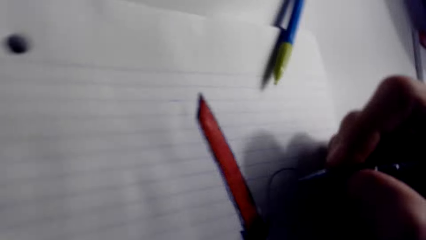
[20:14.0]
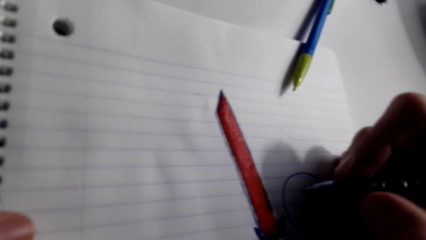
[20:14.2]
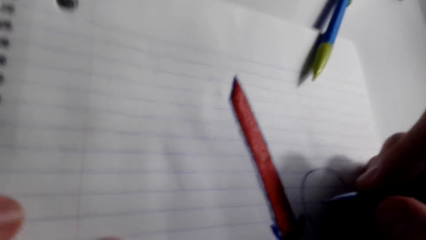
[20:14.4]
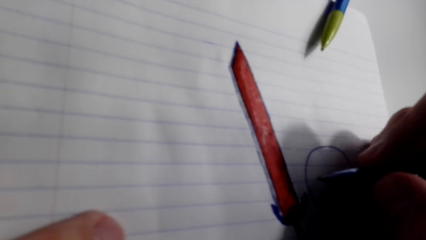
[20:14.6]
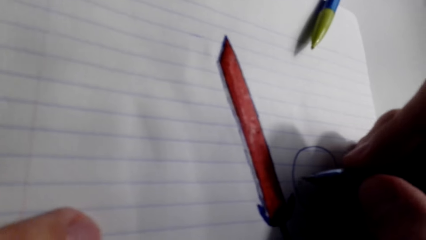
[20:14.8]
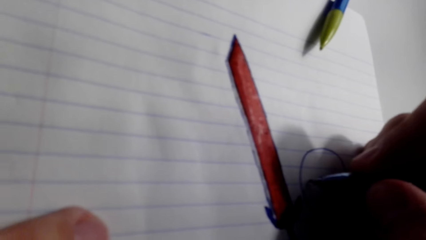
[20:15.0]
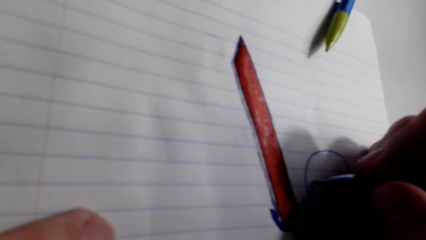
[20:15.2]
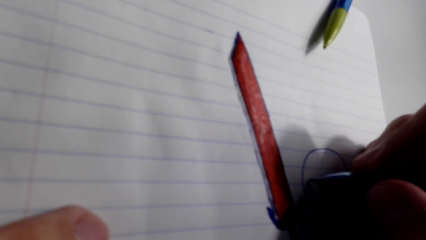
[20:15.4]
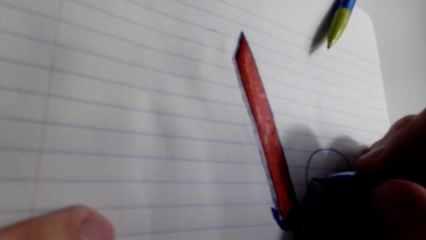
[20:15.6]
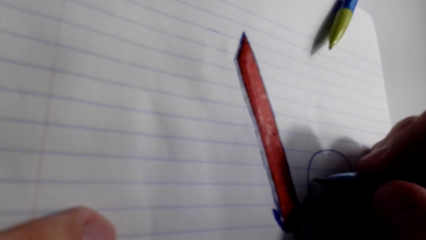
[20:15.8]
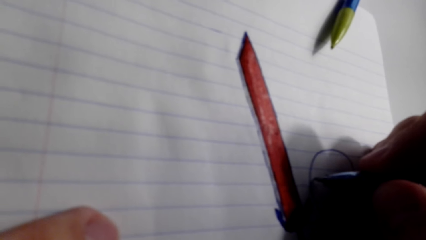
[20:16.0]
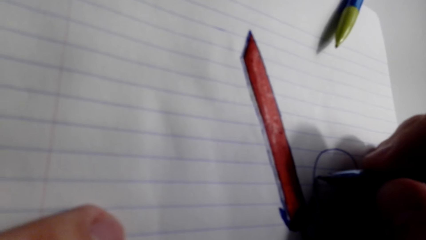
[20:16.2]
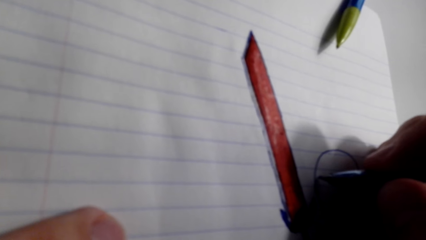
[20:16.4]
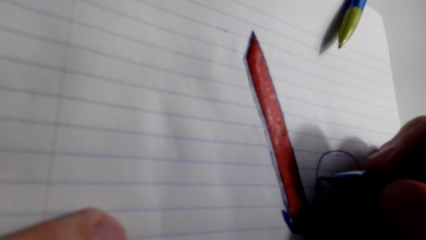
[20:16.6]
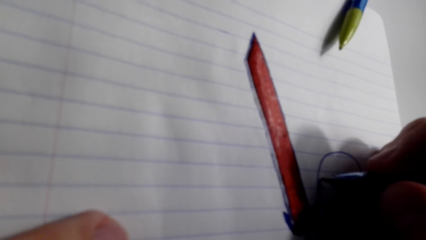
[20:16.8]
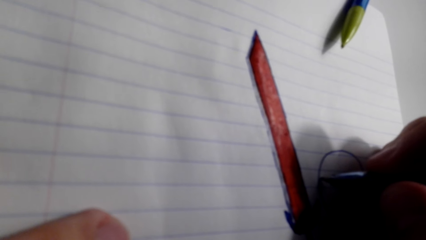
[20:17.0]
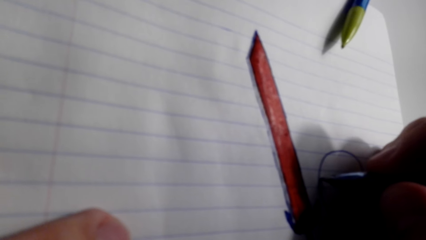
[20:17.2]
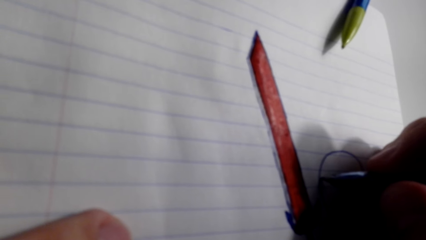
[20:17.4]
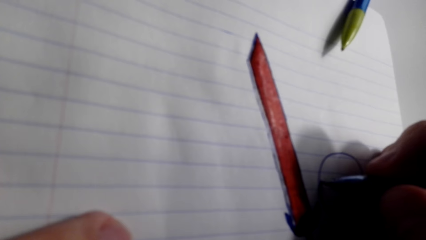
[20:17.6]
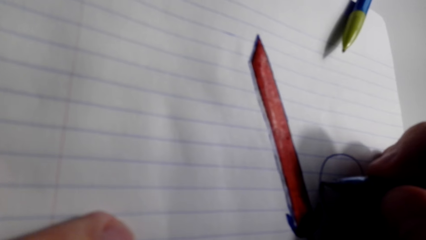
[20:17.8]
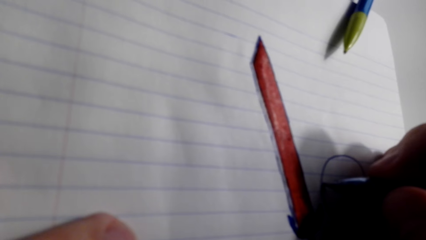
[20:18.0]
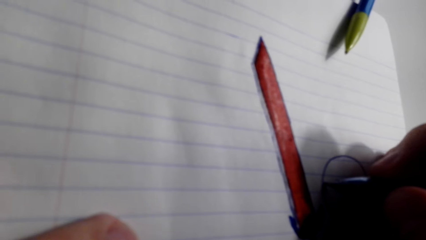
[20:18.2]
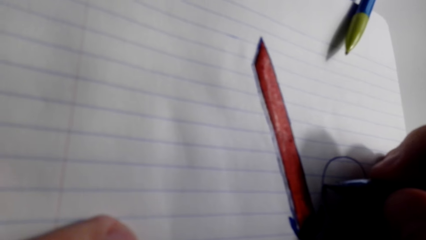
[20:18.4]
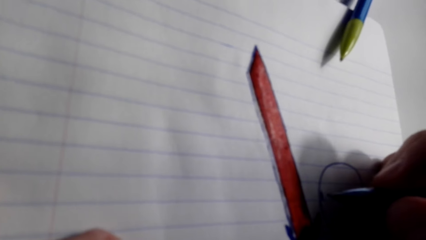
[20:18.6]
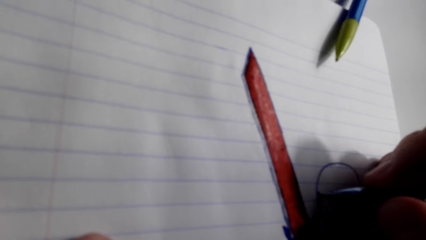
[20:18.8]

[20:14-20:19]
The camera wearer makes a sketch with the pen.

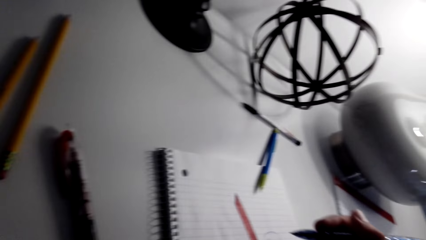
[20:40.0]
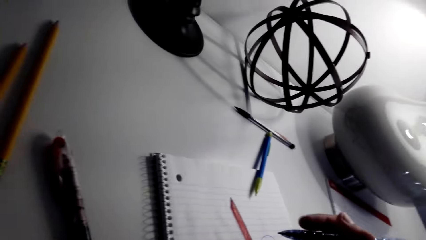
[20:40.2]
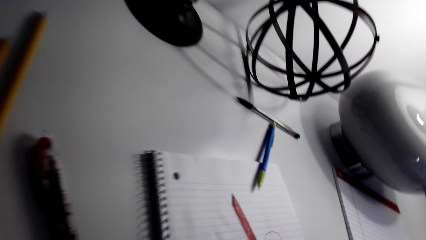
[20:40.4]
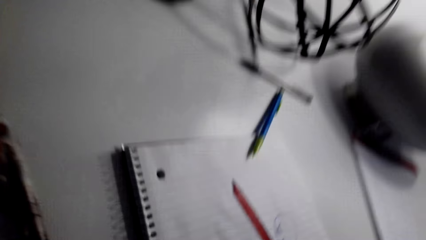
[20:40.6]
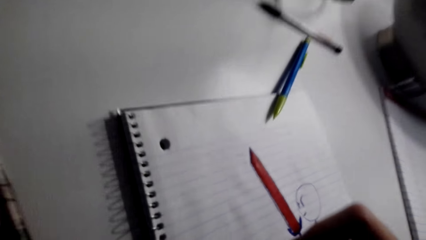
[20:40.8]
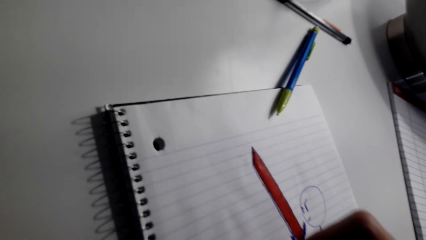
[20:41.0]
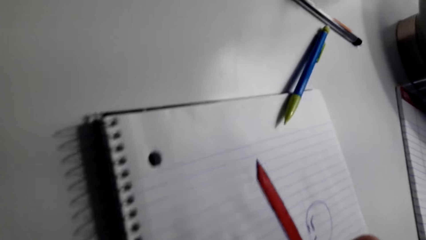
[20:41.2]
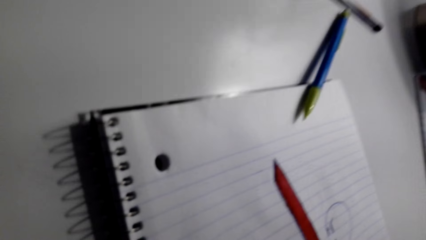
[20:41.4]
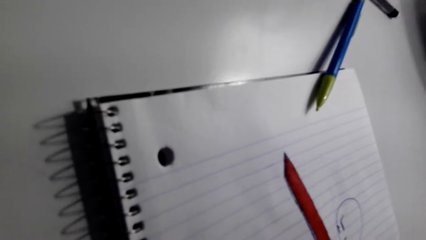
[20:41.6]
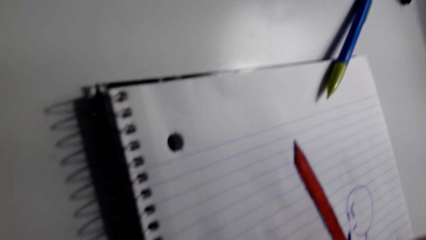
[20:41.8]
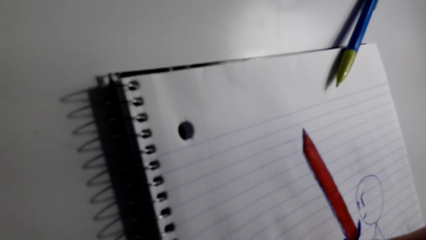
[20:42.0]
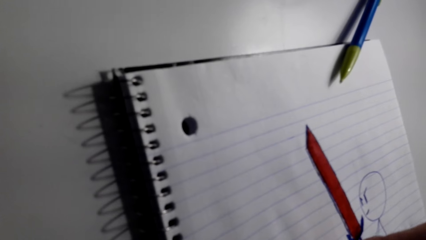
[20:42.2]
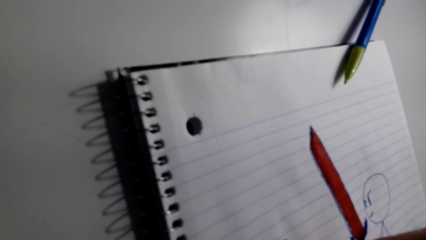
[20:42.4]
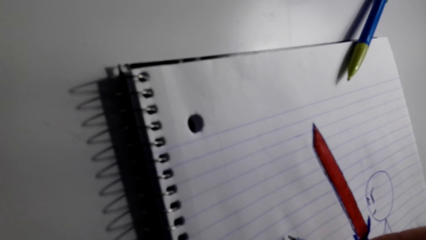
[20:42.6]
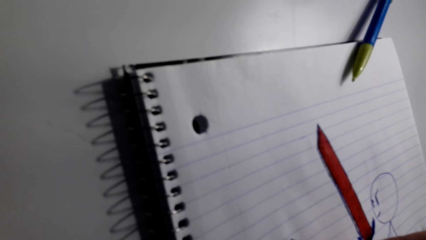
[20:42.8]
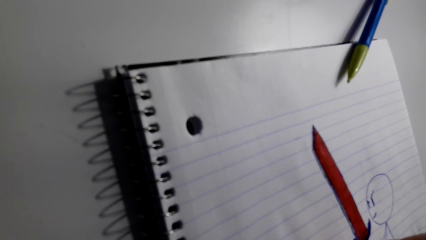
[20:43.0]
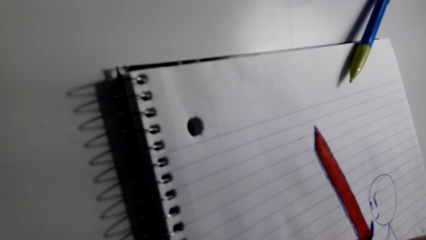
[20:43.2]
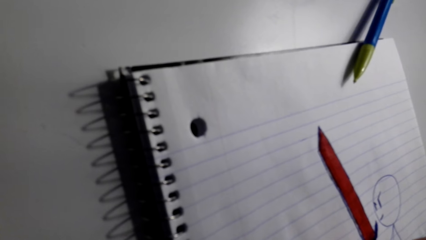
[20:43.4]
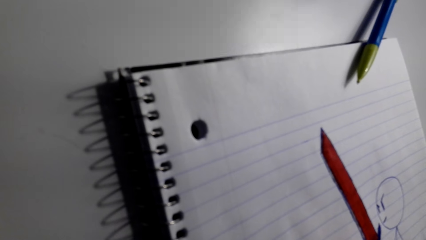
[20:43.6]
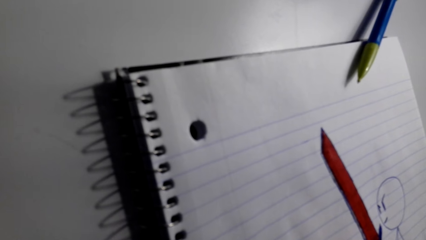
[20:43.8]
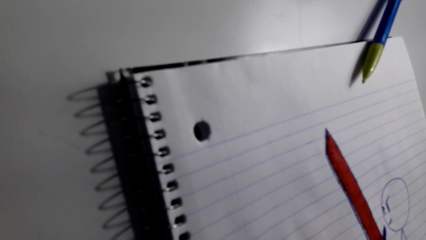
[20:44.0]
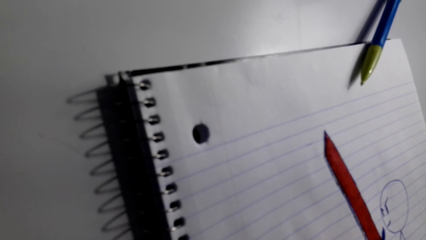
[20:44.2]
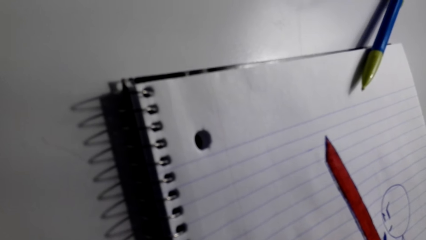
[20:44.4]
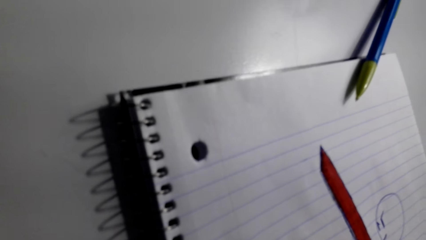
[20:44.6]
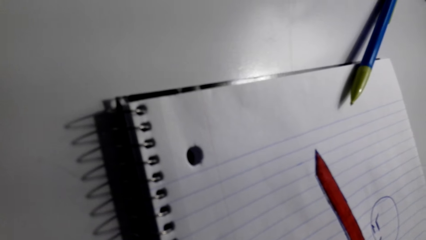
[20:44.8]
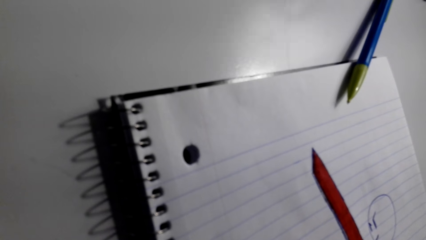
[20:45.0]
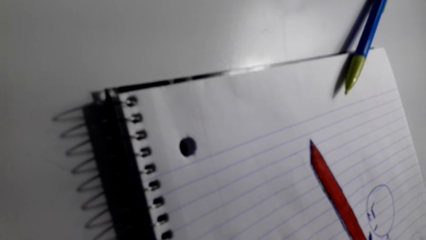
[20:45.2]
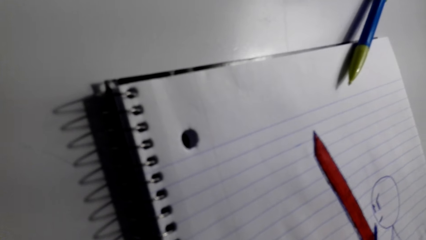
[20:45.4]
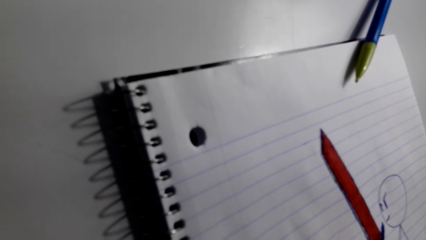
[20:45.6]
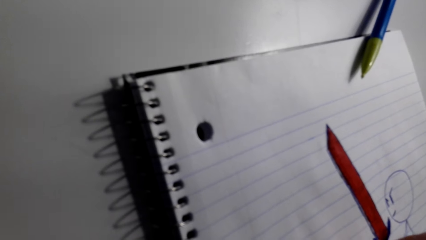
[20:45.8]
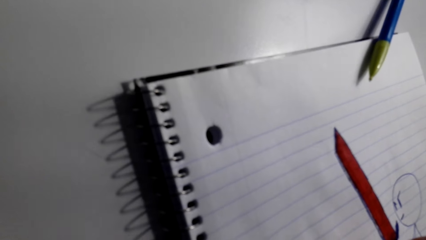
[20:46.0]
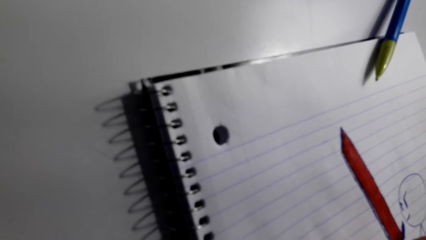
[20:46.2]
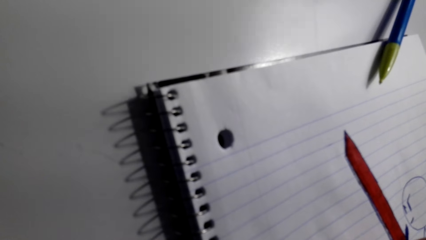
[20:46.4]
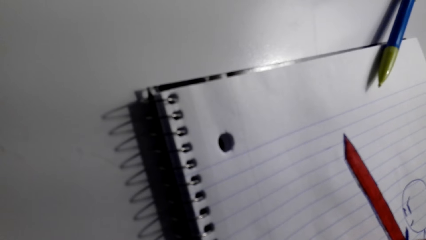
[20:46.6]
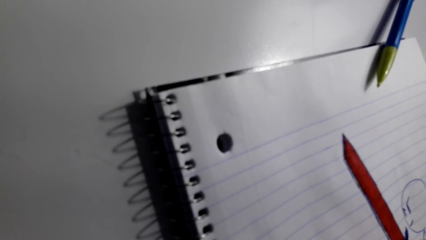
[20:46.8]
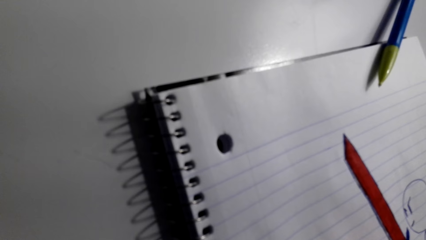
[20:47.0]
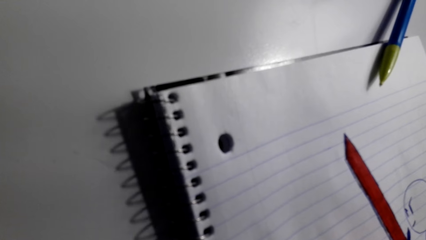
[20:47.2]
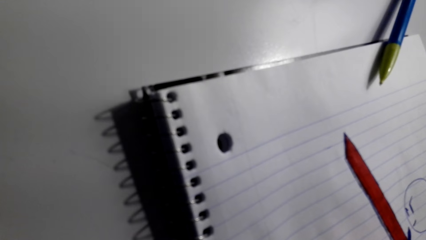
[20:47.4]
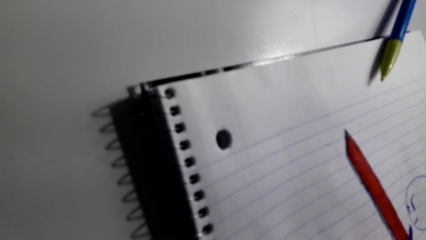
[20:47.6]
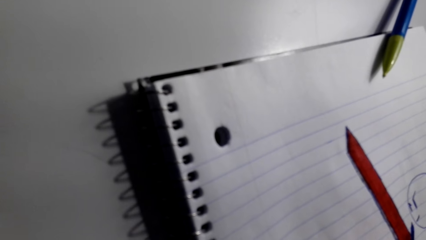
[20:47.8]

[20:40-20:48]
The camera wearer draws on the book.

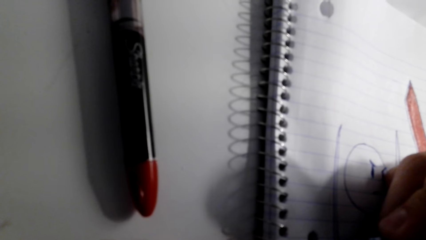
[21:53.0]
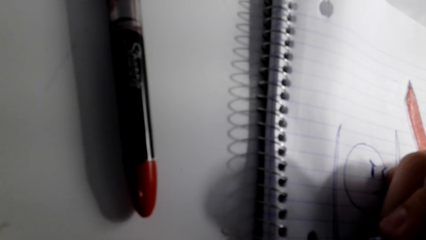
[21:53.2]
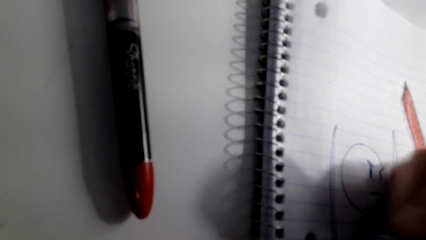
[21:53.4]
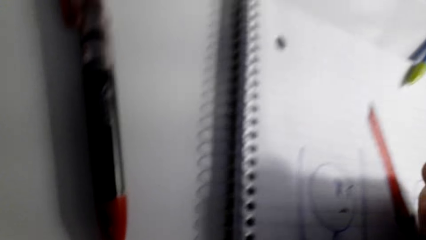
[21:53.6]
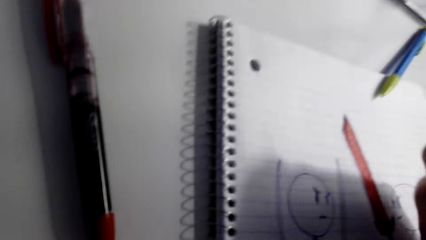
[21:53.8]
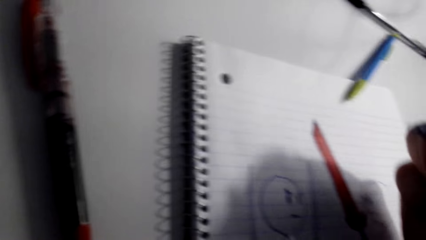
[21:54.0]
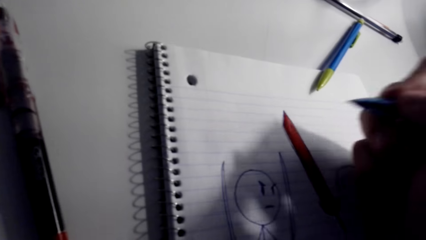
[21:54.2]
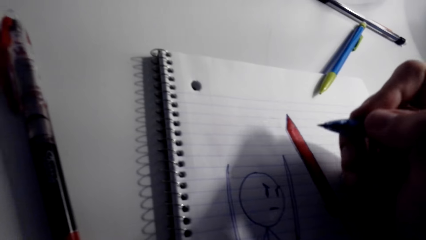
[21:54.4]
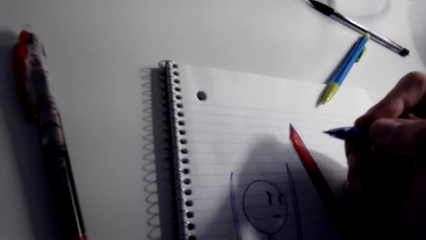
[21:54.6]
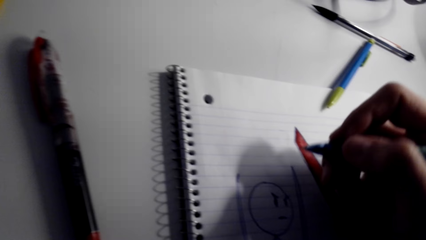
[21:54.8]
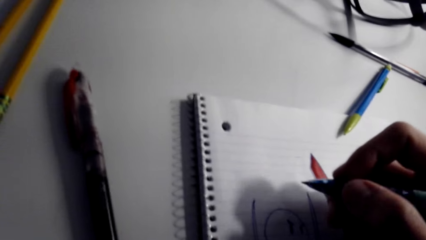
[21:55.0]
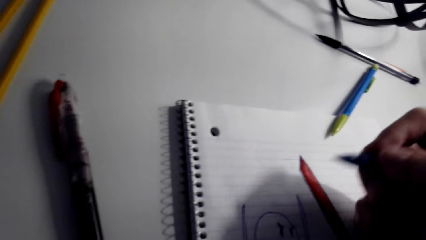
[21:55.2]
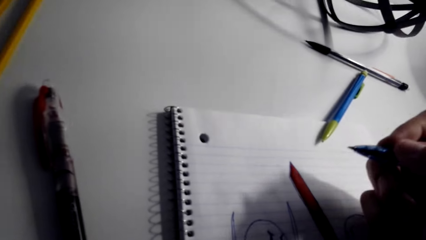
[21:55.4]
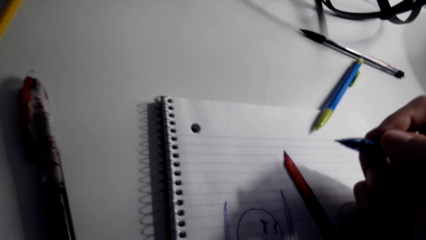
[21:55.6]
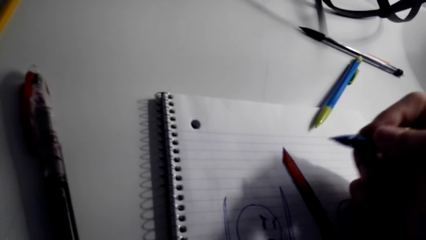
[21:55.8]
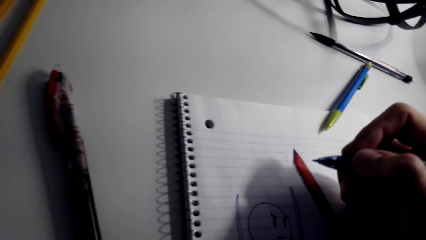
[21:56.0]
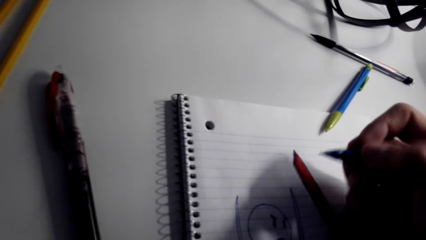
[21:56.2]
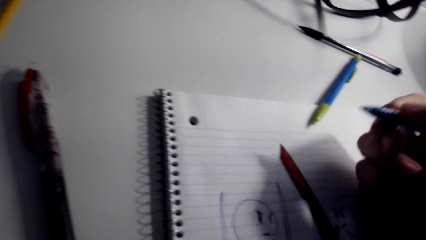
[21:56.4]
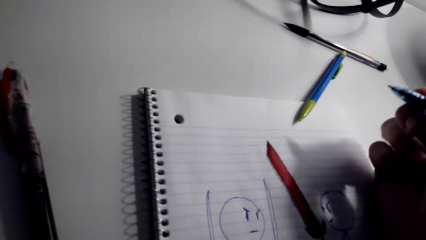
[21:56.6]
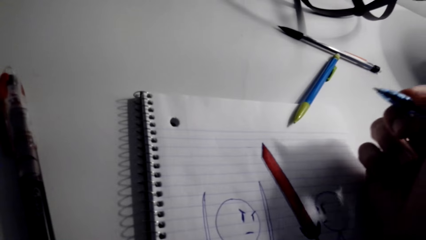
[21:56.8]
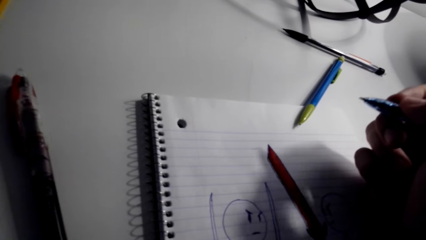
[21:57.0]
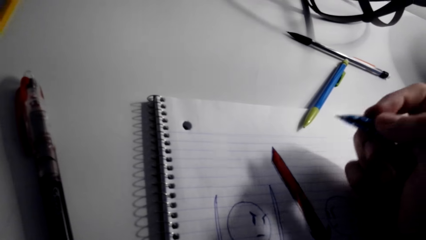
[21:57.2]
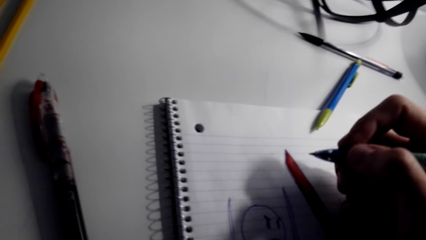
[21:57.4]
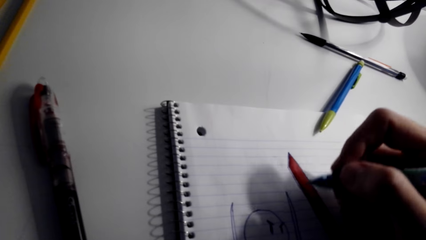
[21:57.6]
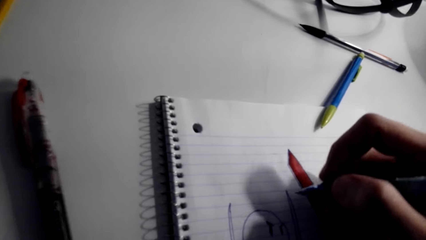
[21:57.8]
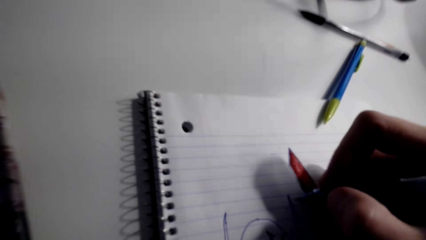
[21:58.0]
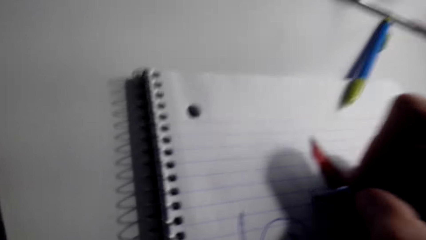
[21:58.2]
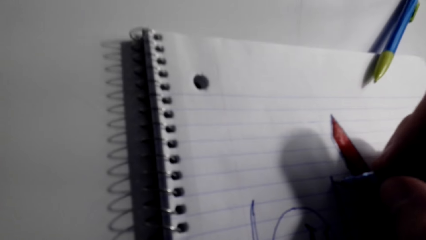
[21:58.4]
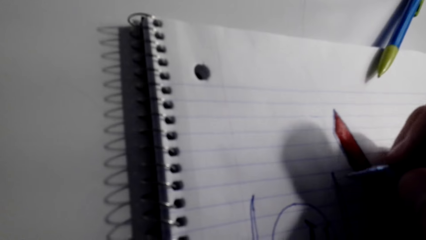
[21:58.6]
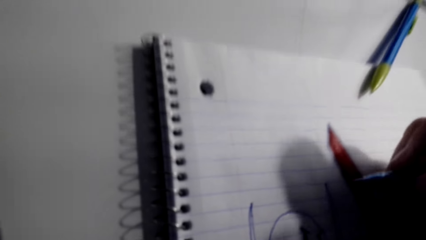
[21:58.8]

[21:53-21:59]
The camera wearer stares at the sketch.
